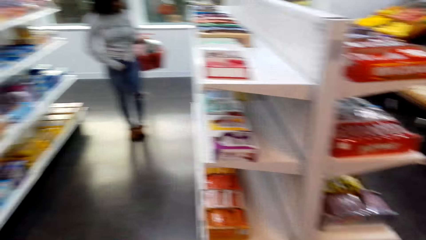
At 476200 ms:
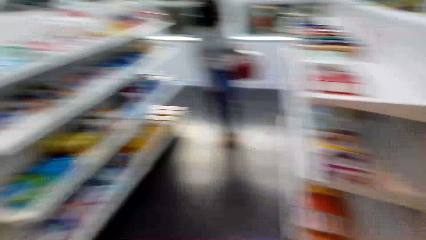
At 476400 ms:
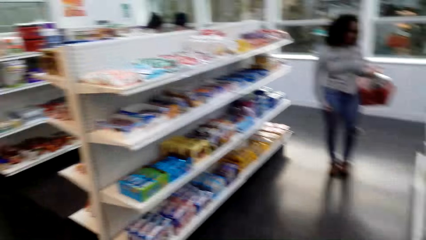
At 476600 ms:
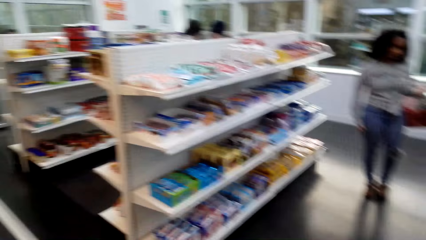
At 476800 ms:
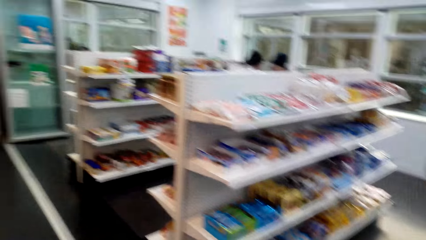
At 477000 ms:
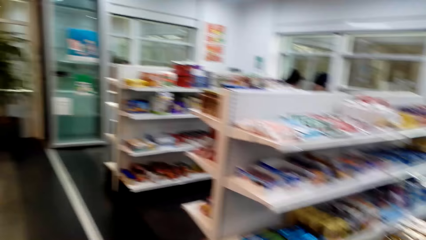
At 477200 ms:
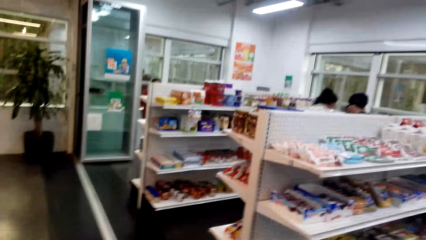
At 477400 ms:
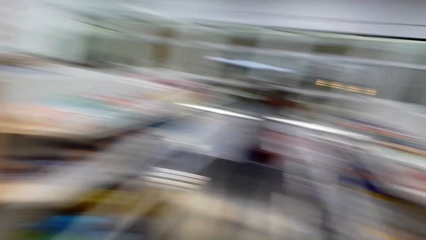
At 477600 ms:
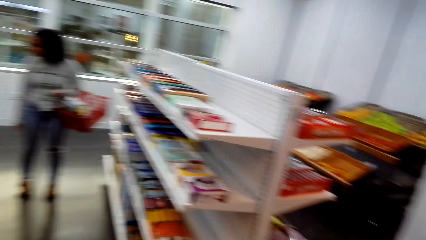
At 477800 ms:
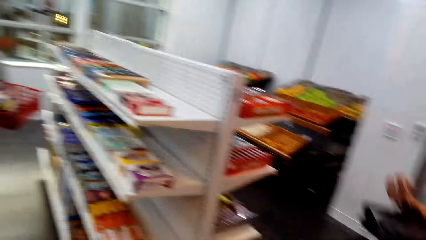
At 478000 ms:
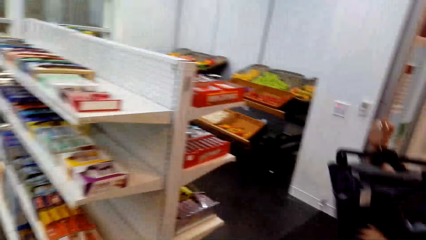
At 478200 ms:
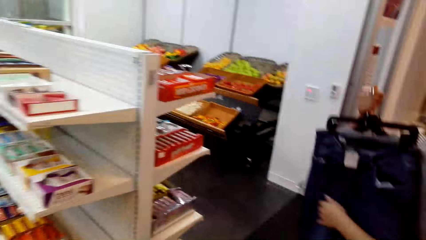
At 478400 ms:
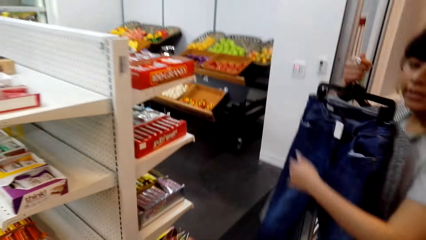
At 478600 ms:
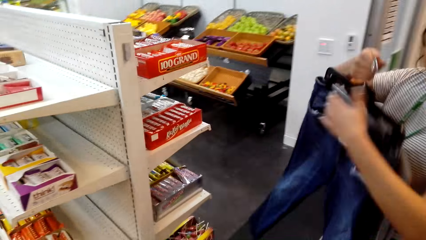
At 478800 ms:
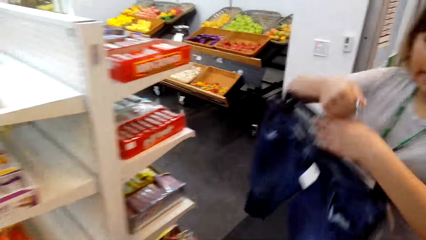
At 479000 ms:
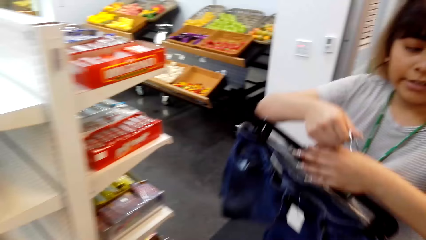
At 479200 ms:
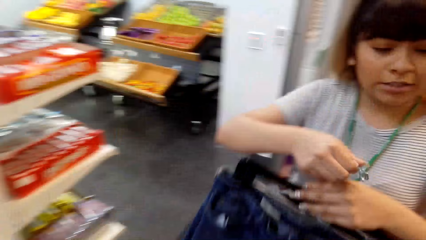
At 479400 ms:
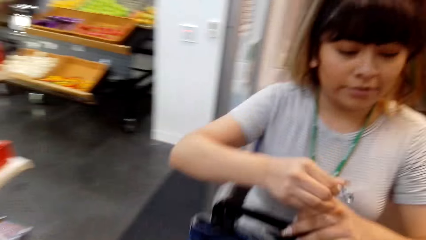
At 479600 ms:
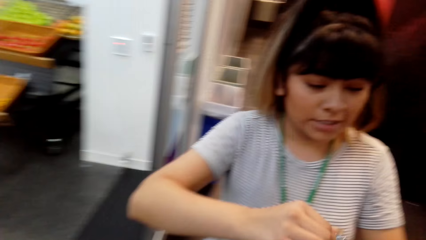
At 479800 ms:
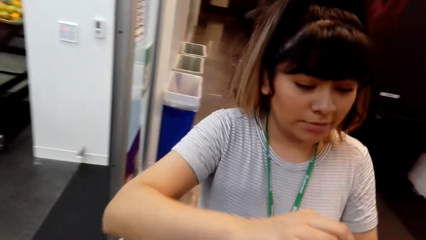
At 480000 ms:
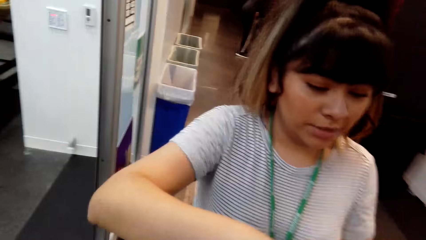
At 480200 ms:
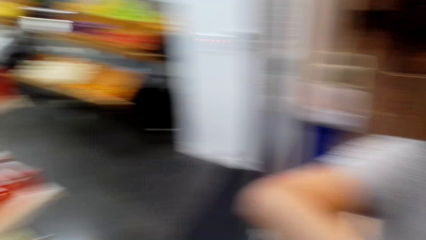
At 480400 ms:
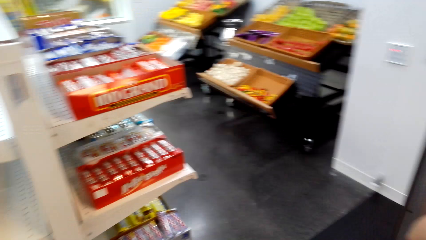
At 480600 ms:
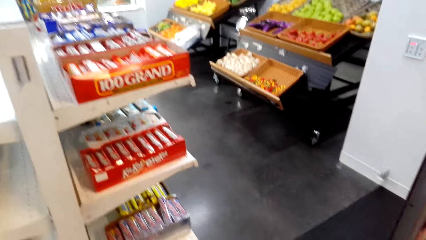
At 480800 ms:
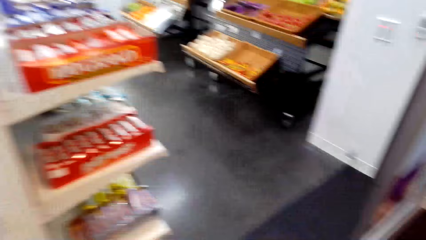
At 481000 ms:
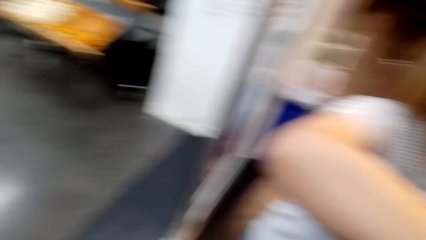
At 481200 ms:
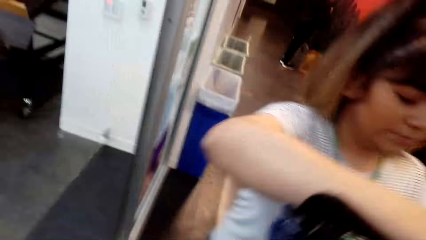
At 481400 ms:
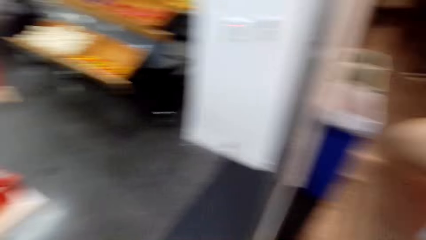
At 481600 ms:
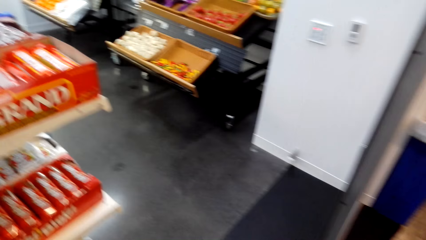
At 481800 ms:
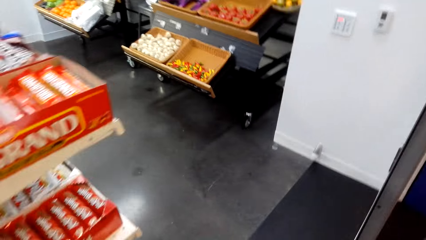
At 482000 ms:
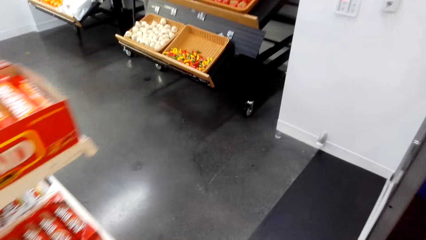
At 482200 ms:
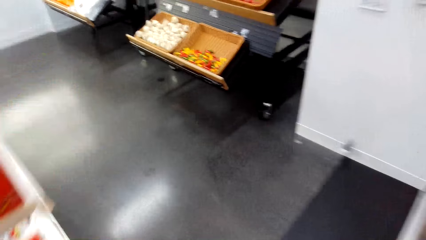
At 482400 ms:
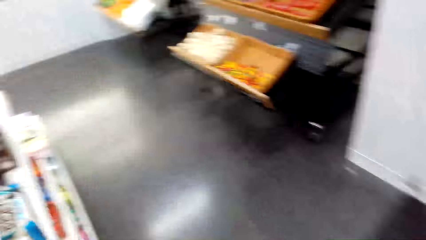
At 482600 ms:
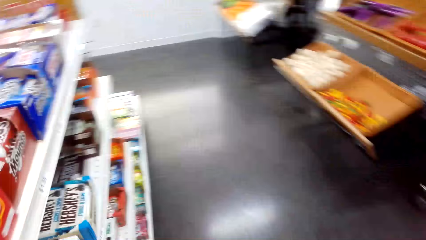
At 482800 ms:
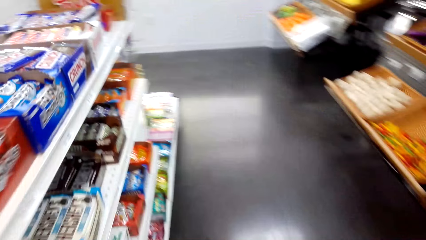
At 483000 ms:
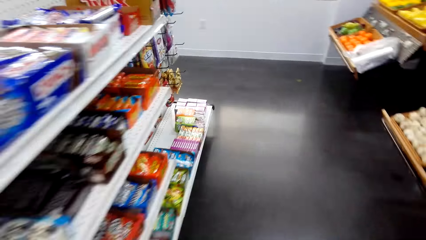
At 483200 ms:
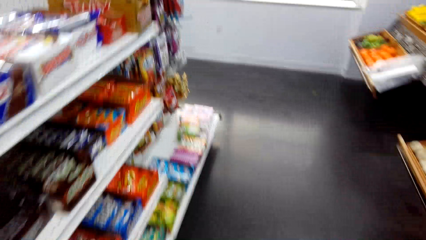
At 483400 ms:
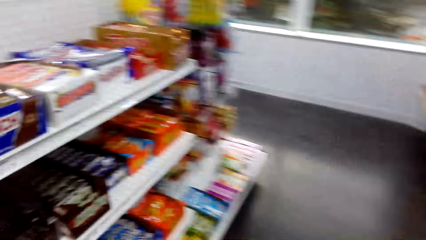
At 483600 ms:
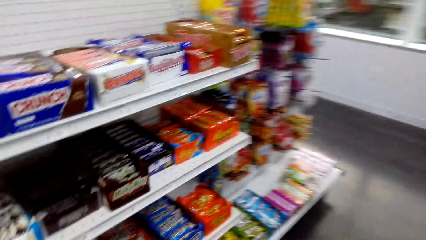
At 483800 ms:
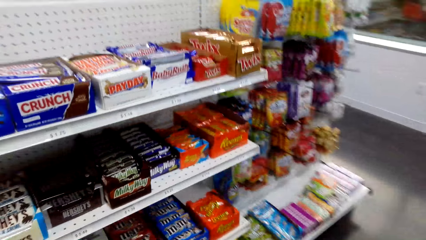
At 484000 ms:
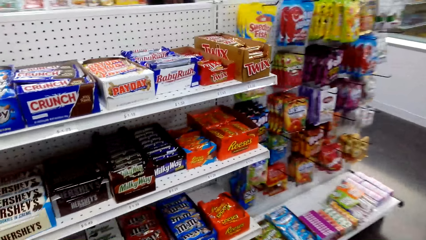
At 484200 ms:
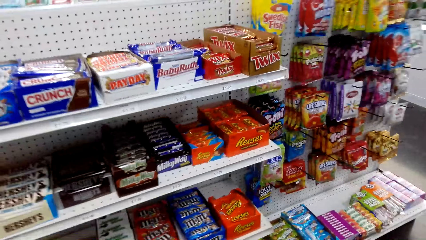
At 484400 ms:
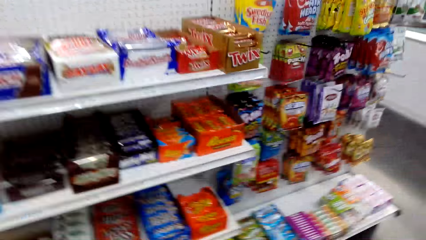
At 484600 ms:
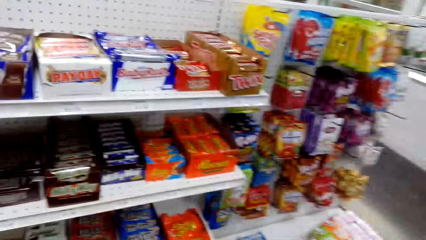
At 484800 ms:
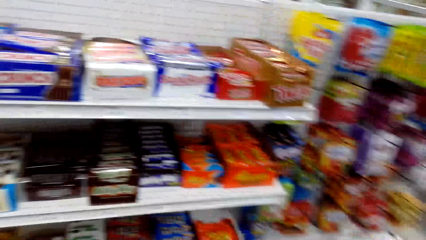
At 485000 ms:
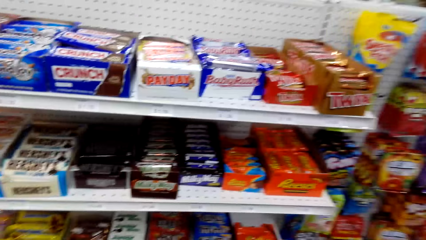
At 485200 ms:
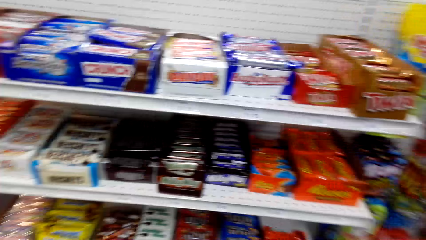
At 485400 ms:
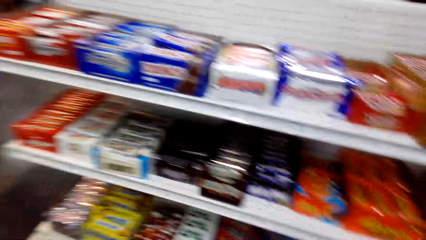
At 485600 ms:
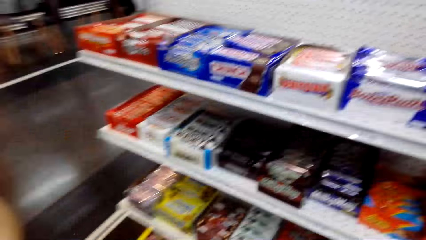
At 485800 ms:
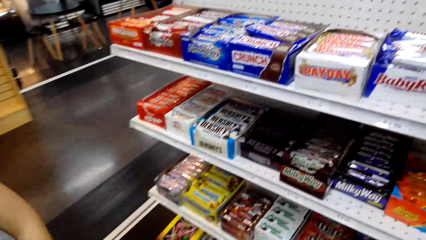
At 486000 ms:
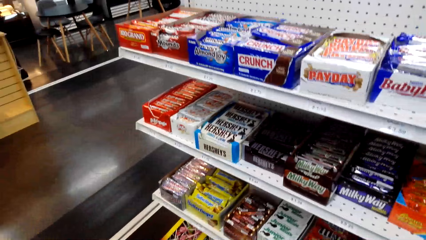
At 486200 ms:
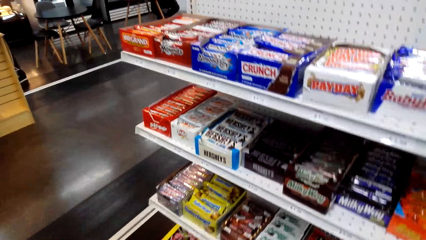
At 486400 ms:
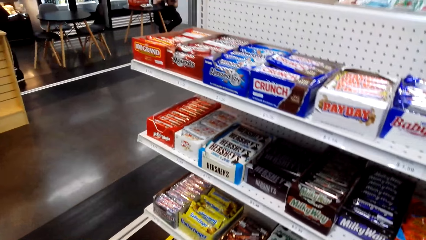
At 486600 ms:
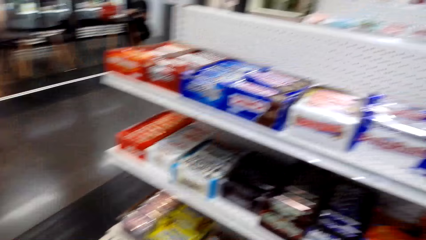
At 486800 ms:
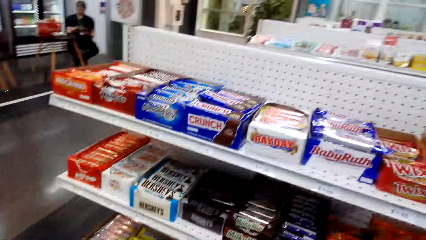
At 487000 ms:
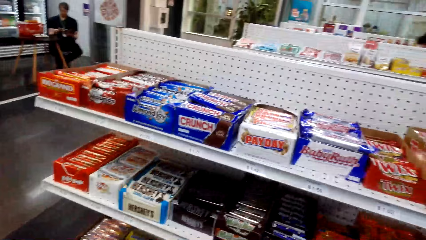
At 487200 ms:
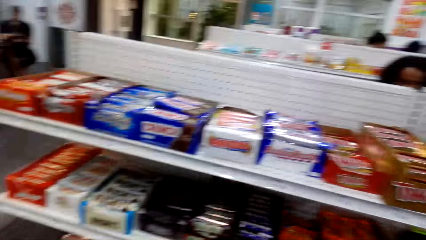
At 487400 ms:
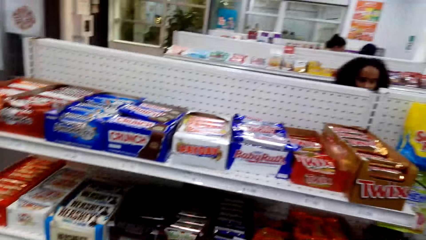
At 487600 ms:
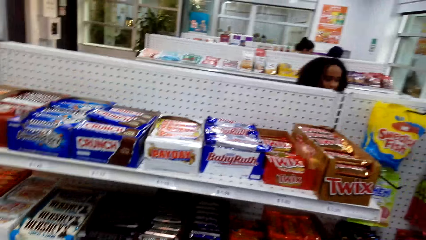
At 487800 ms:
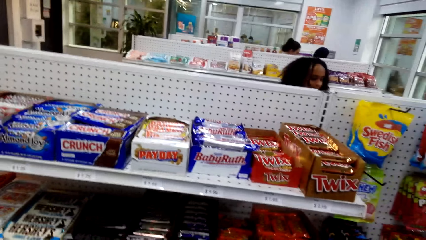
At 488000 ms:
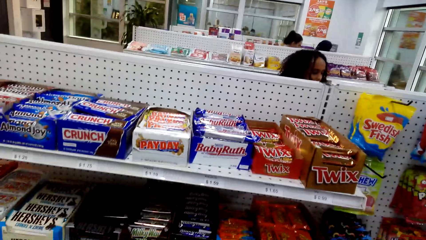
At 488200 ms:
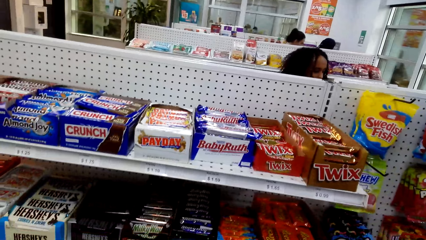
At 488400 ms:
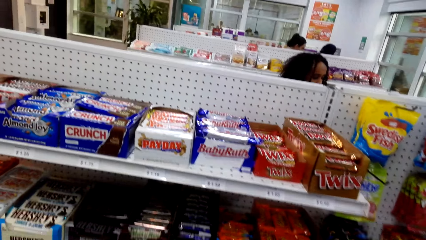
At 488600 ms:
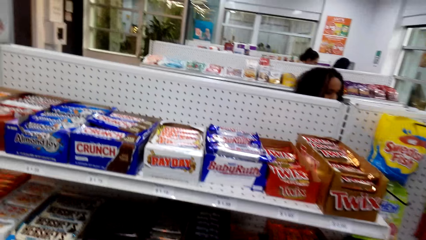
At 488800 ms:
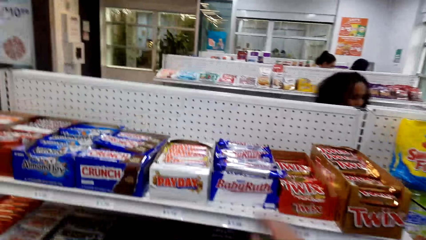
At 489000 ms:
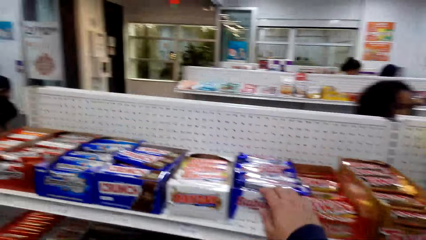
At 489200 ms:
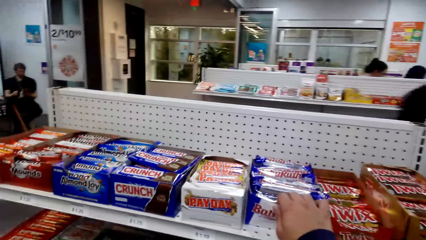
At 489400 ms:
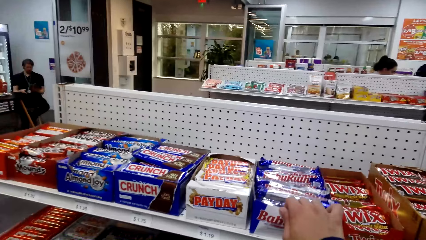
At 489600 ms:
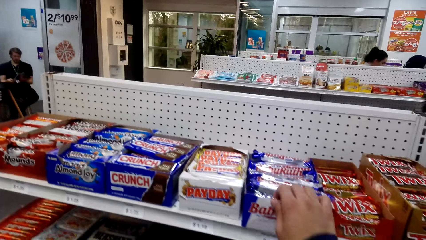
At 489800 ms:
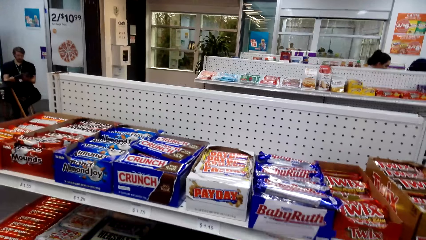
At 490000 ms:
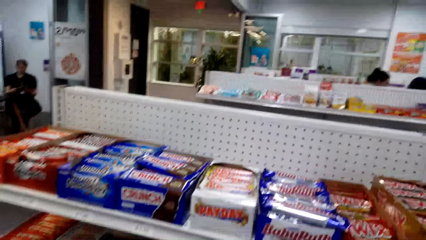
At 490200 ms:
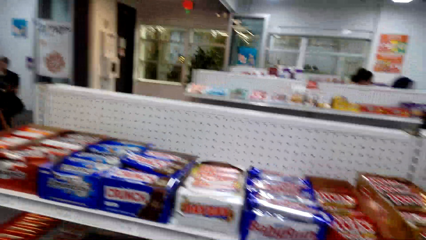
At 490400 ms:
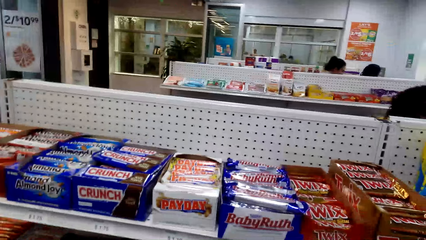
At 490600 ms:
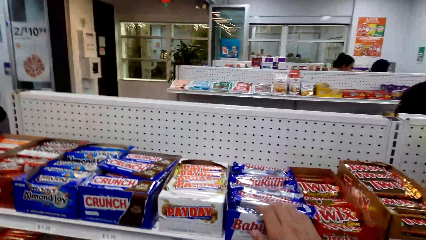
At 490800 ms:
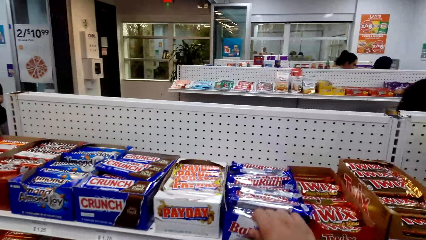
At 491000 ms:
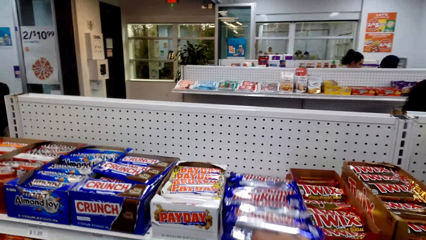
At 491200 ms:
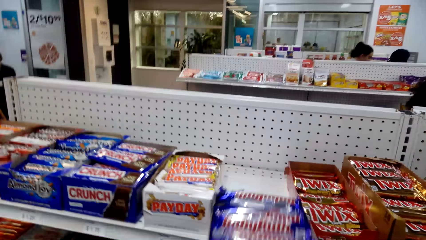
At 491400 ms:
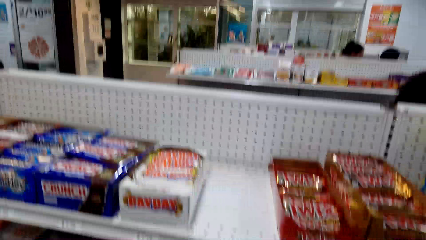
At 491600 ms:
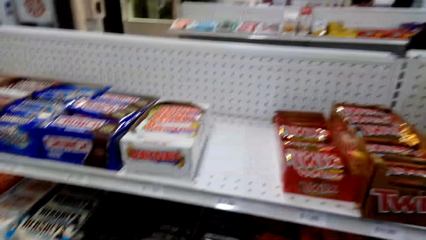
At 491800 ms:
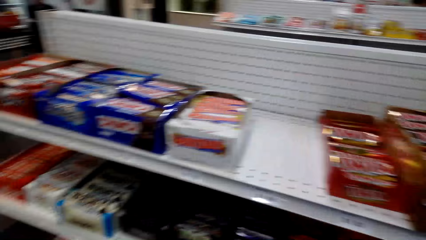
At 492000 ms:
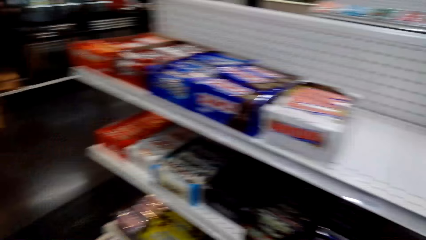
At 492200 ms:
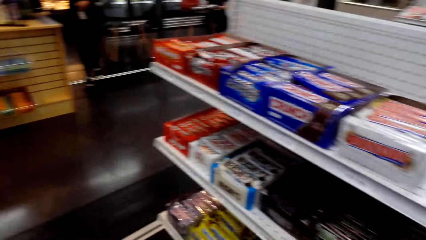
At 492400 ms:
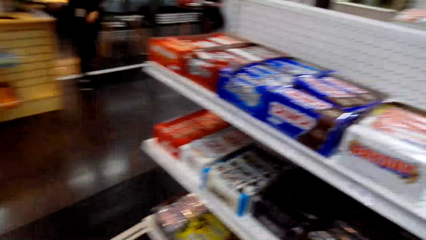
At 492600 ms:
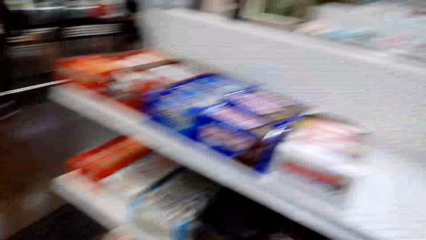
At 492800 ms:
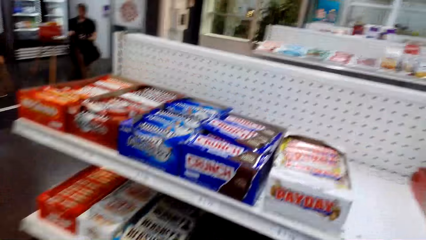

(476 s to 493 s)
A woman adjusts the clothes. The camera wearer and the woman view items on the supermarket shelving. The camera wearer picks up a Baby Ruth packet box from the shelf.
